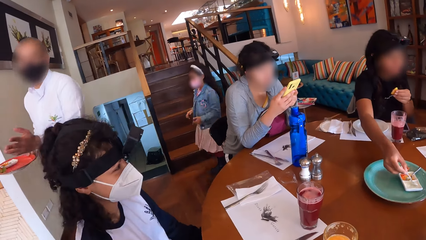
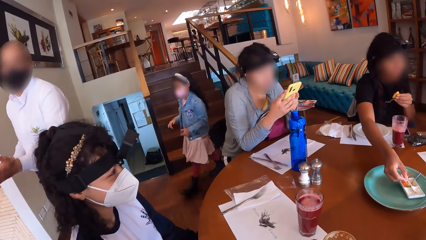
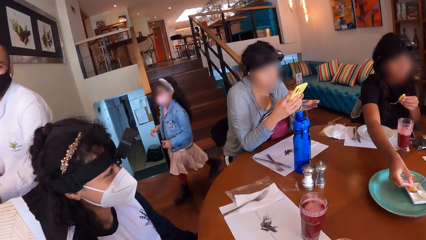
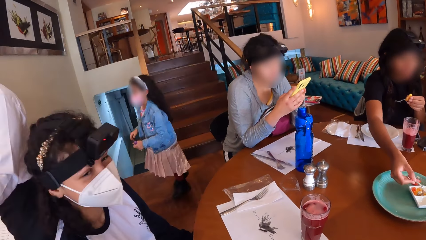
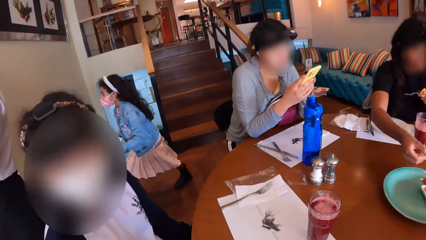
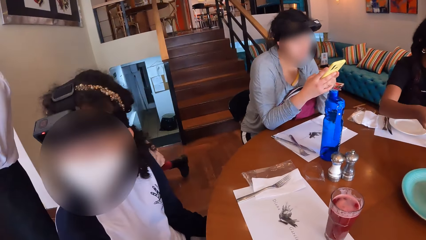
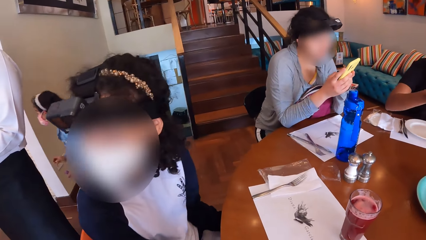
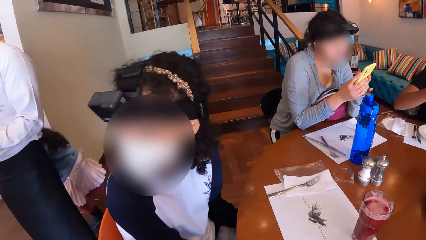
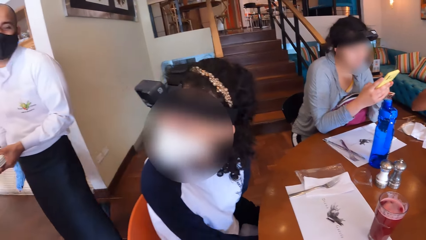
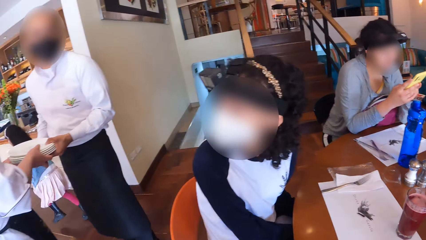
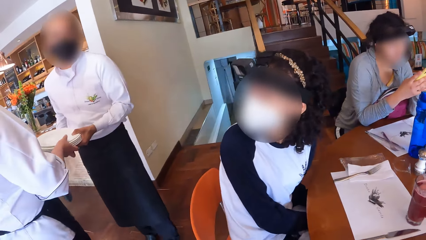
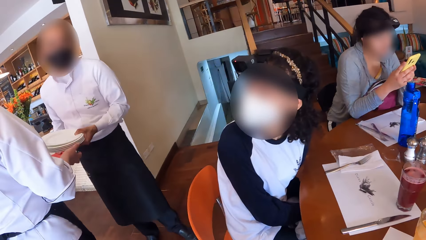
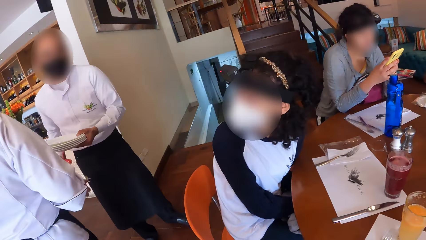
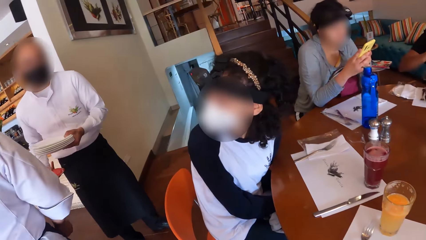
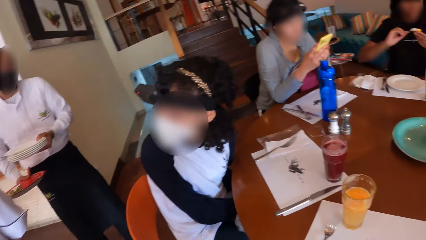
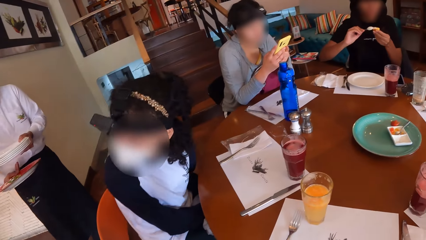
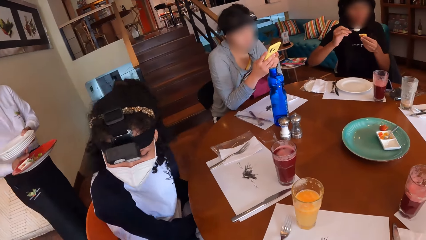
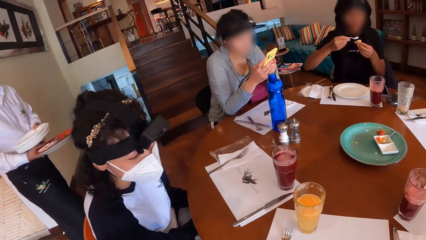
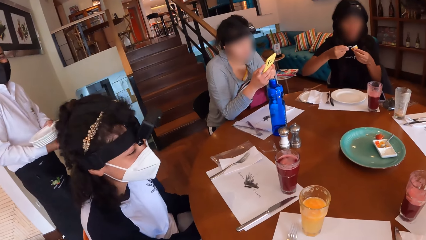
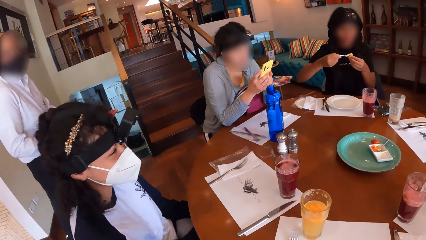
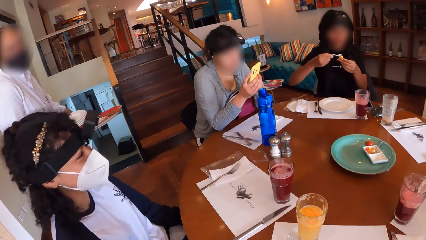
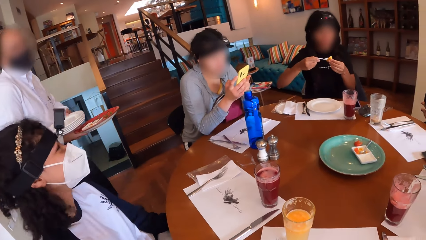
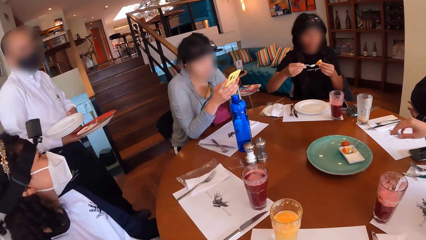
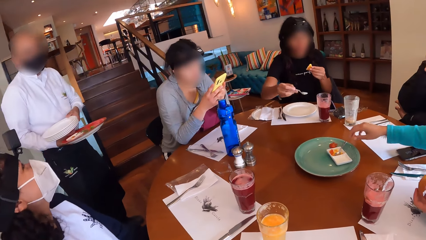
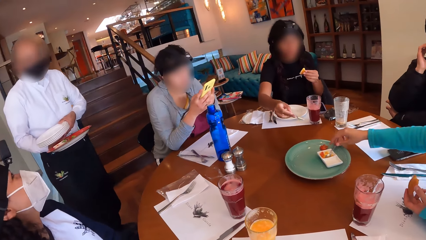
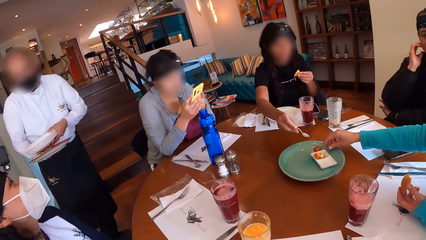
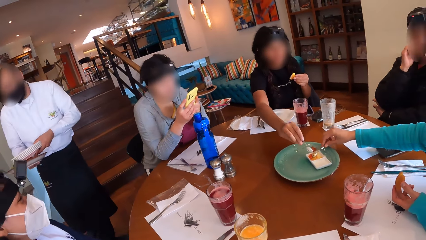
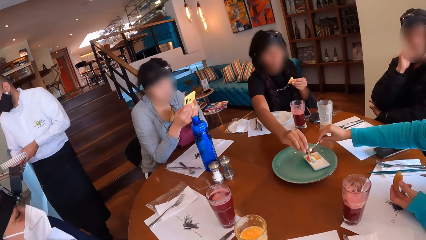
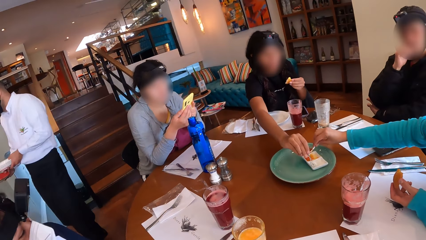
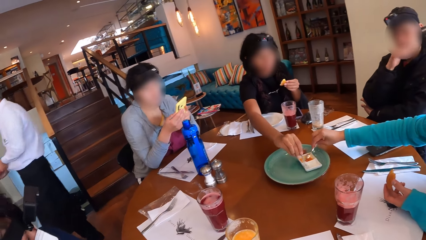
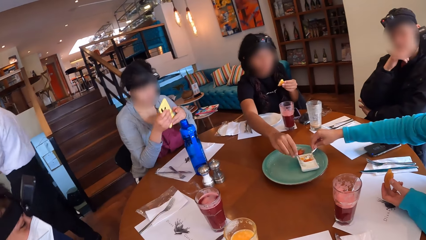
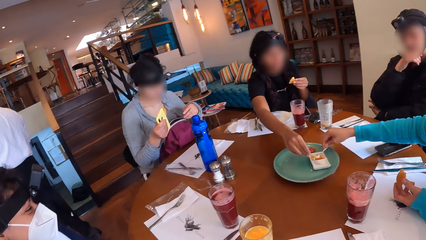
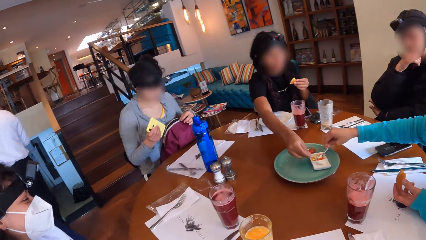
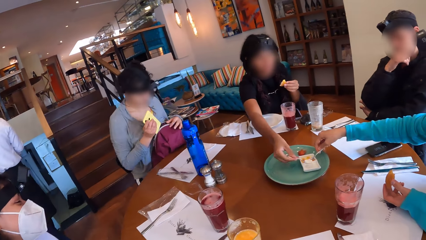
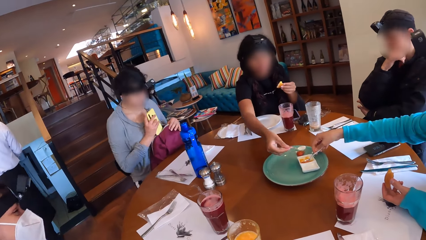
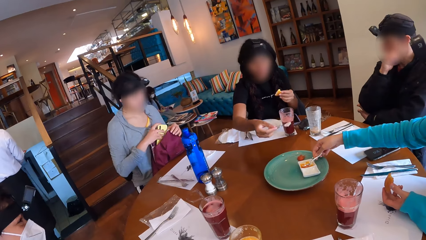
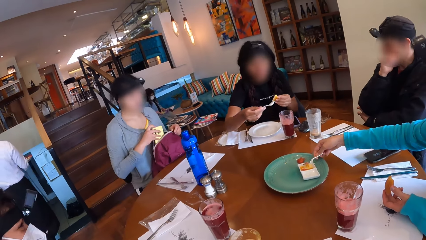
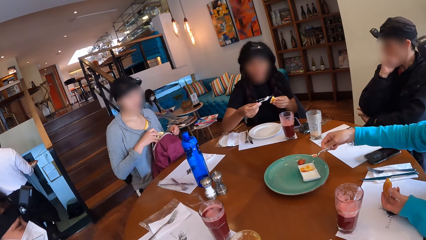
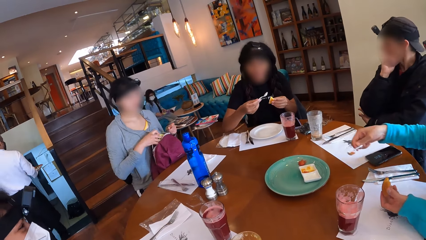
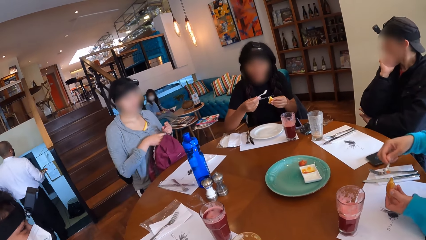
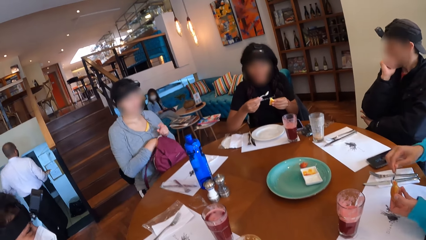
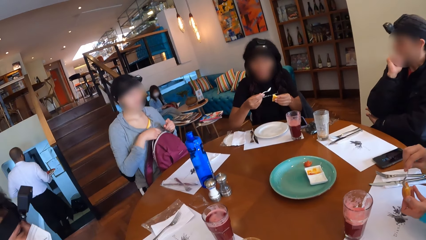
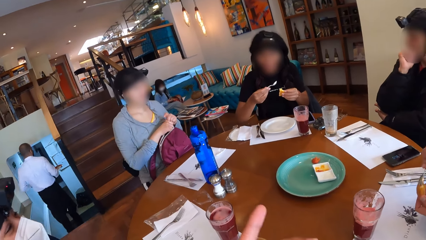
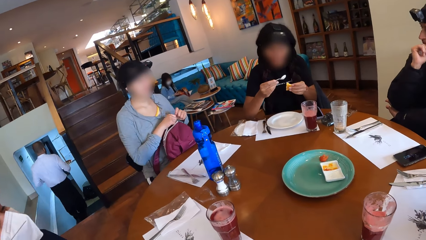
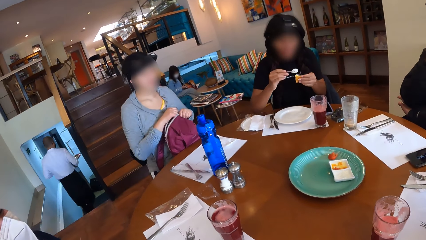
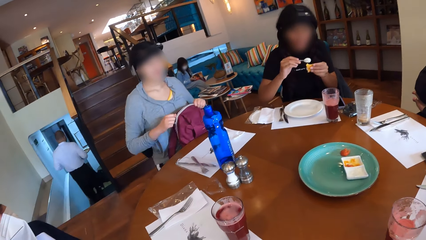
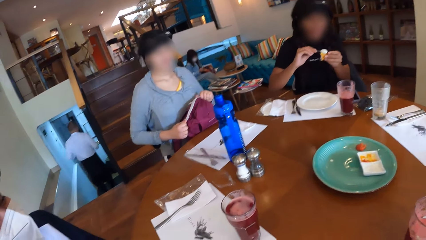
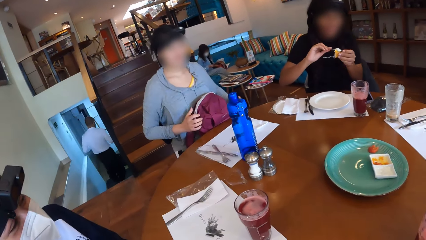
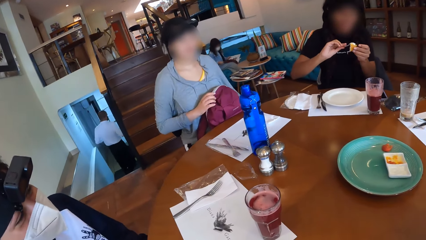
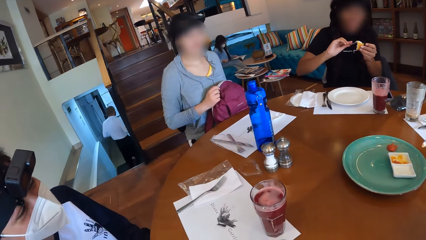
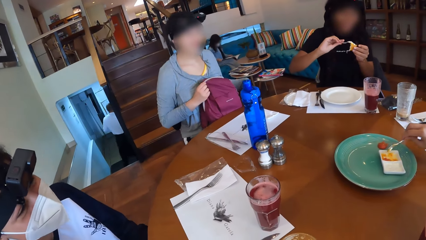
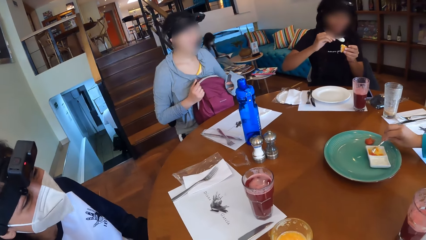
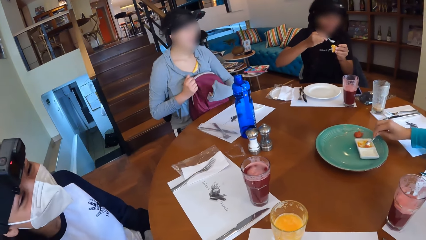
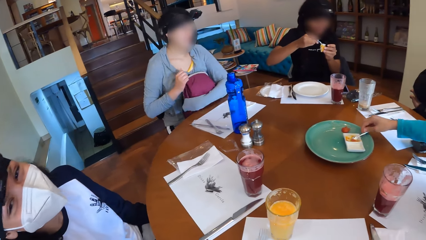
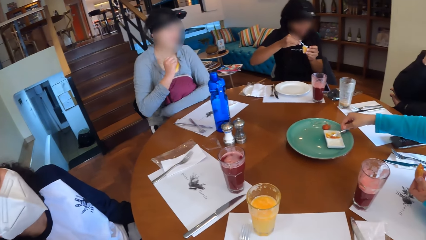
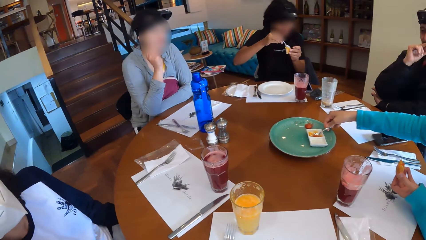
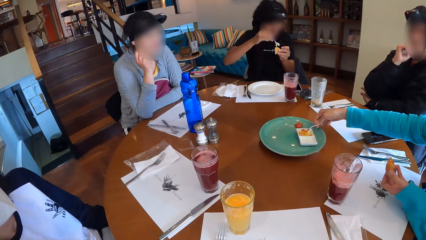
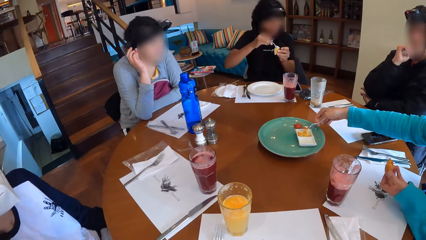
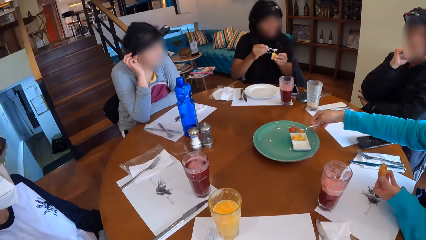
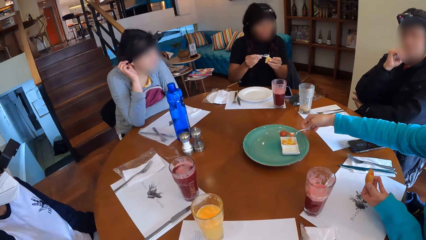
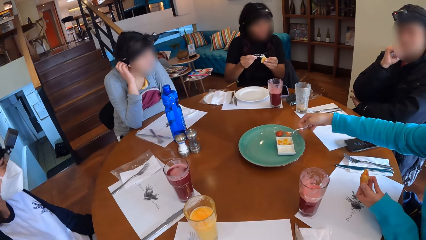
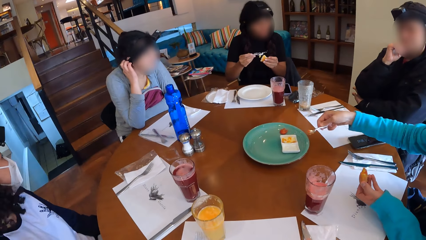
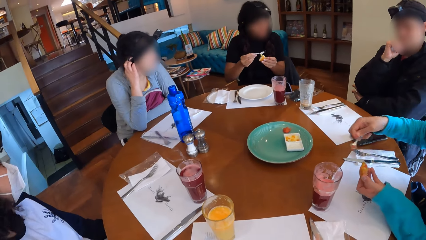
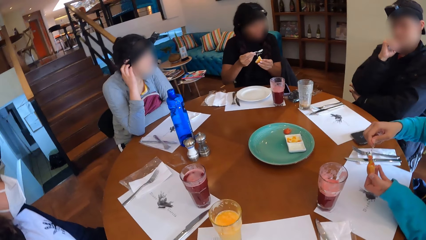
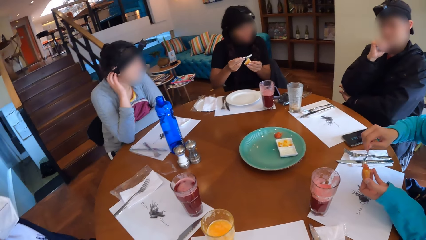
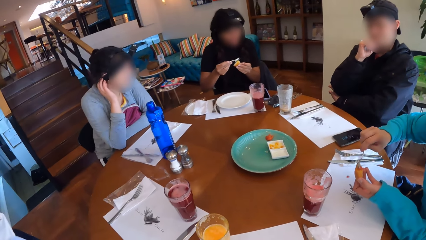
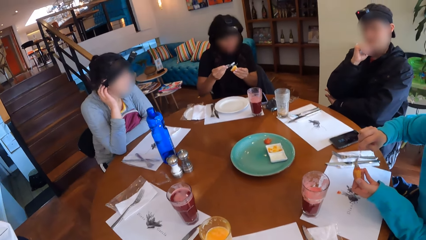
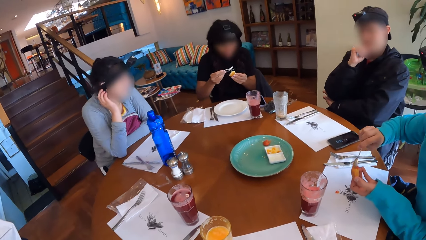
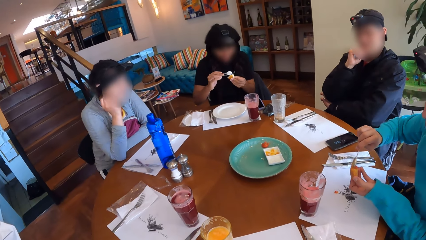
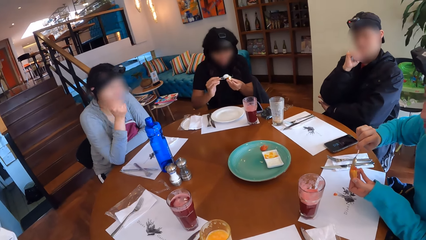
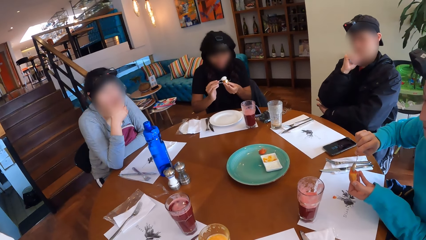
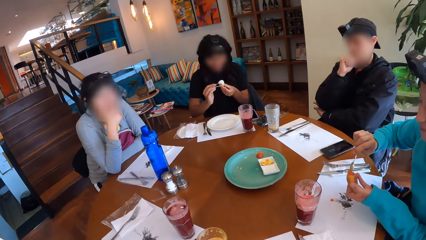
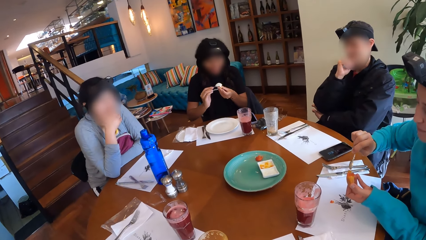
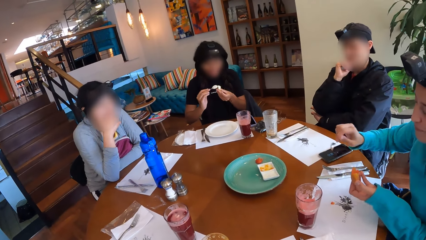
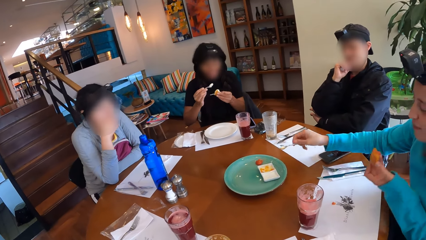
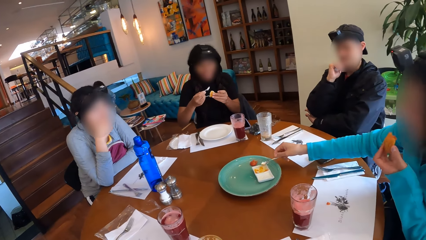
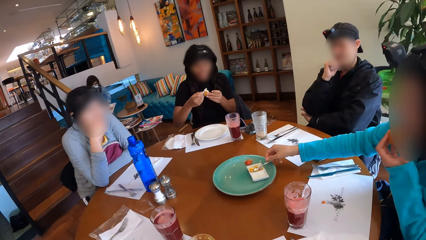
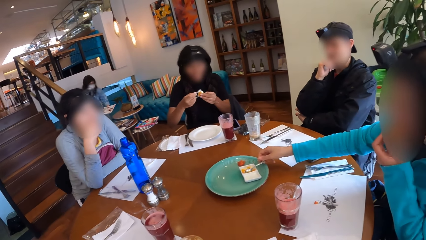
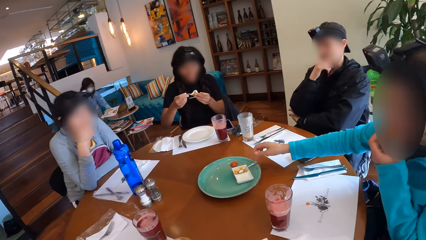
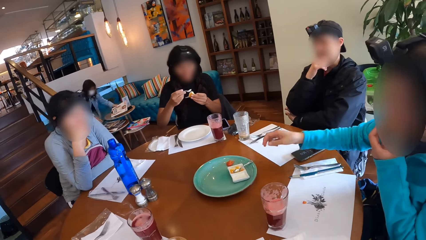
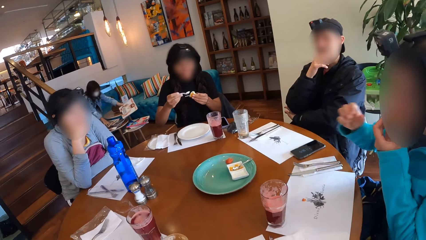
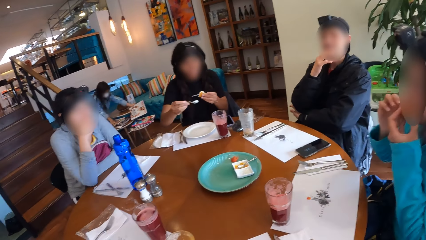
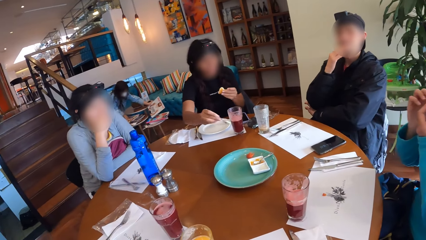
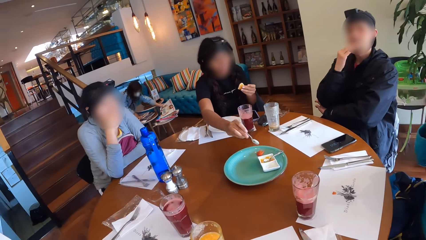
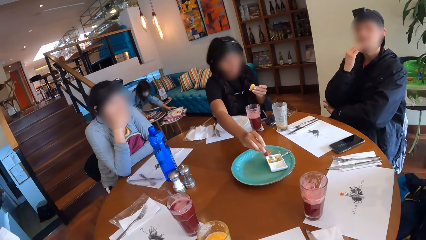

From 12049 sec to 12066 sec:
A girl walks past the group of people at the dining table. The camera wearer looks at a lady. A woman scoops condiment from the container on the tray with the spoon in her right hand. A waiter collects a plate from a waitress. Another woman interacts with the waiter. The waiter walks away. The first woman puts the condiment in the spoon in her right hand on the snack in her left hand. A third woman picks up the spoon in the condiment container on the tray with her right hand. The first woman scoops condiment from the container on the tray with the spoon in her right hand. The third woman scoops condiment with the spoon in her right hand. A fourth woman puts the phone in the bag on her lap with her right hand and closes the bag on her lap. The first woman puts the condiment in the spoon in her right hand on the snack in her left hand. The third woman puts the condiment in the spoon in her right hand on the snack in her left hand. The camera wearer gesticulates with his hands. The second woman interacts with the camera wearer. The fourth woman adjusts the bag on her lap with both hands. The third woman scoops condiment with the spoon in her right hand. The first woman interacts with a man. The third woman puts the condiment in the spoon in her right hand on the snack in her left hand. The third woman drops the spoon in her right hand in the condiment container and eats the snack in her left hand.
